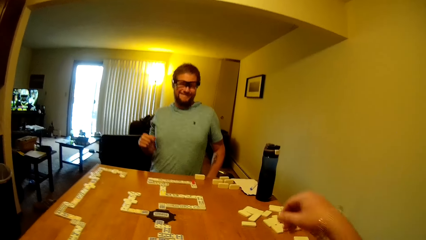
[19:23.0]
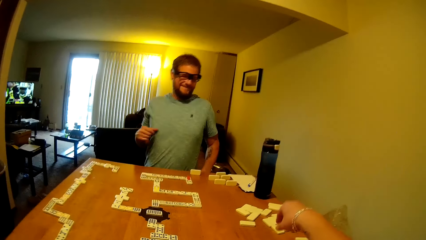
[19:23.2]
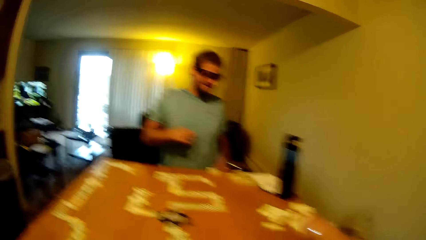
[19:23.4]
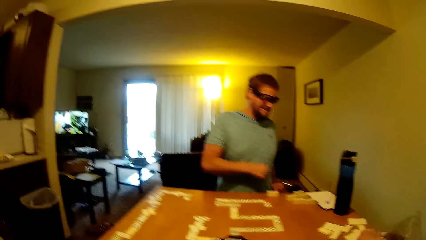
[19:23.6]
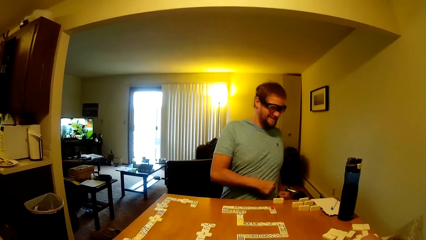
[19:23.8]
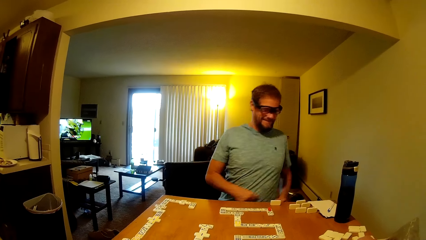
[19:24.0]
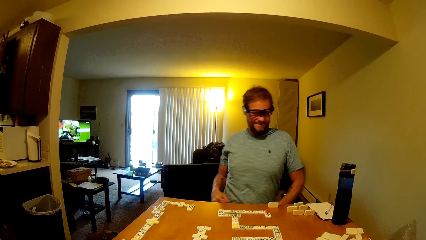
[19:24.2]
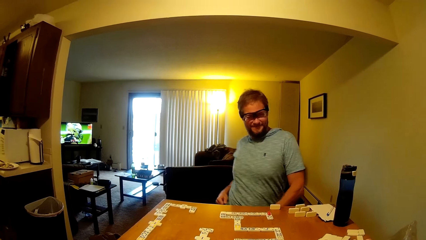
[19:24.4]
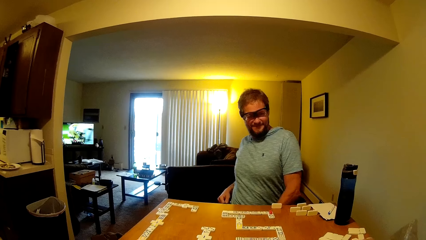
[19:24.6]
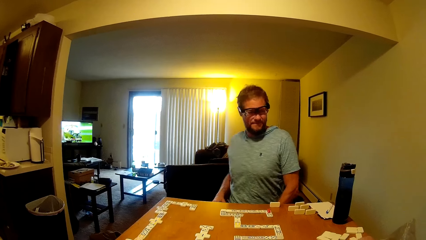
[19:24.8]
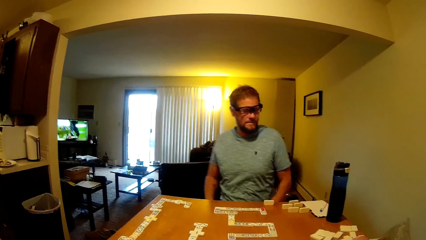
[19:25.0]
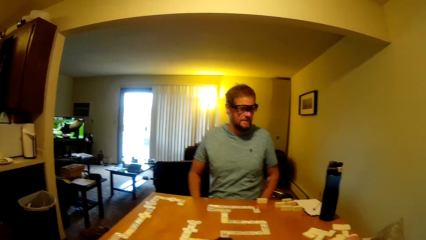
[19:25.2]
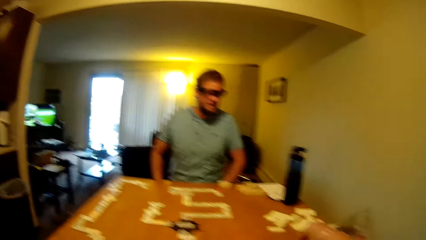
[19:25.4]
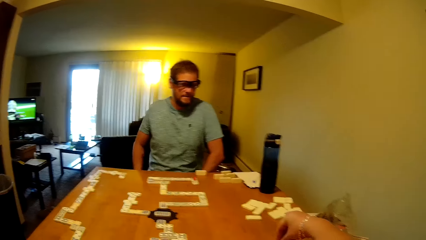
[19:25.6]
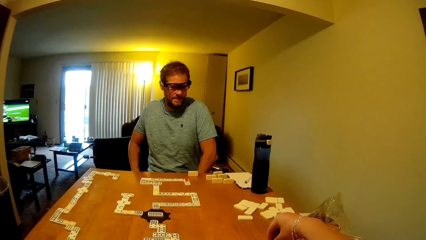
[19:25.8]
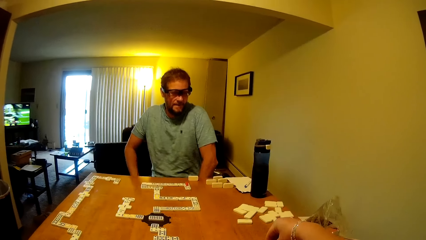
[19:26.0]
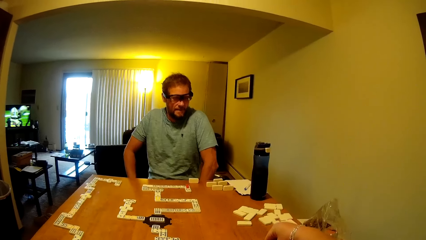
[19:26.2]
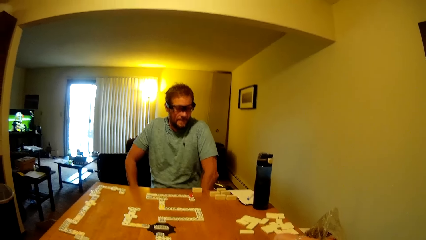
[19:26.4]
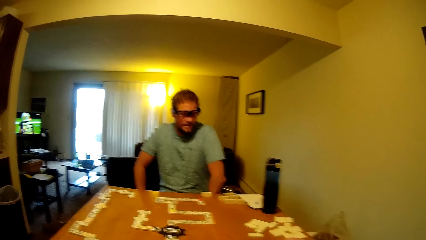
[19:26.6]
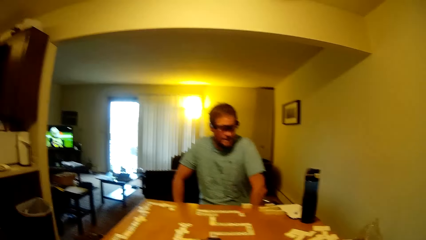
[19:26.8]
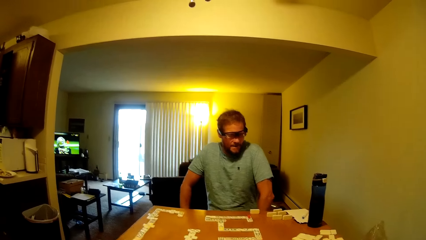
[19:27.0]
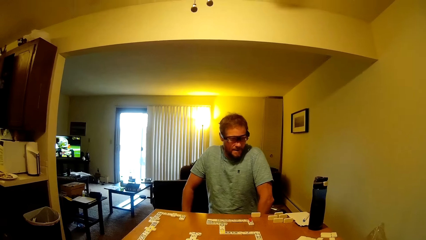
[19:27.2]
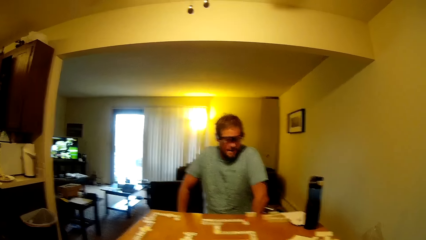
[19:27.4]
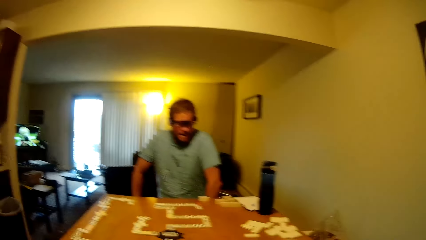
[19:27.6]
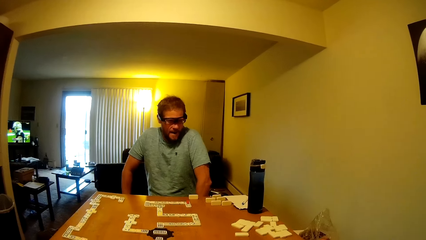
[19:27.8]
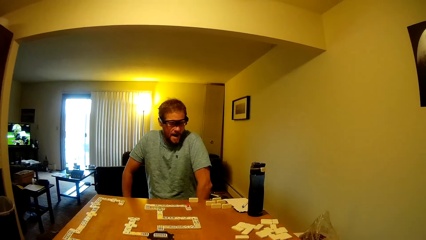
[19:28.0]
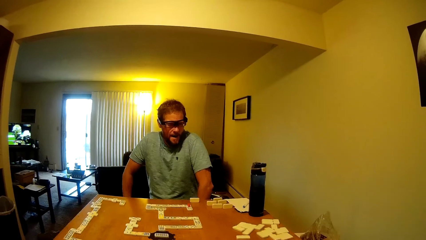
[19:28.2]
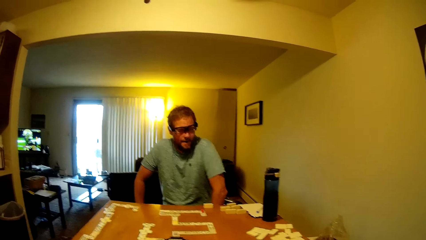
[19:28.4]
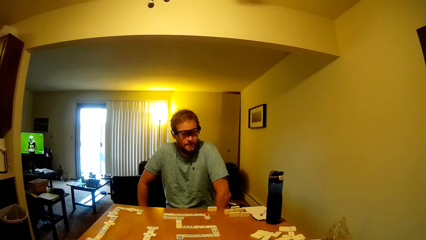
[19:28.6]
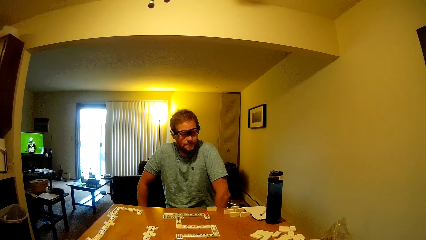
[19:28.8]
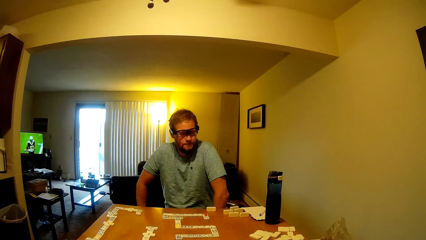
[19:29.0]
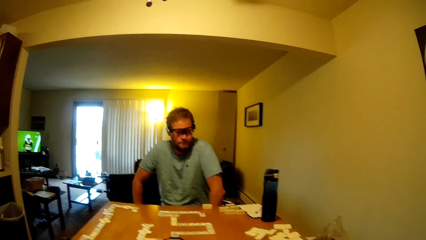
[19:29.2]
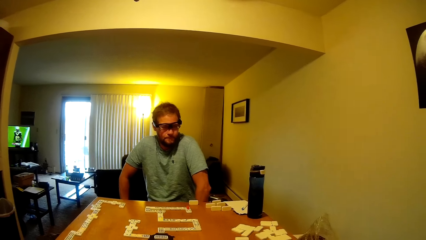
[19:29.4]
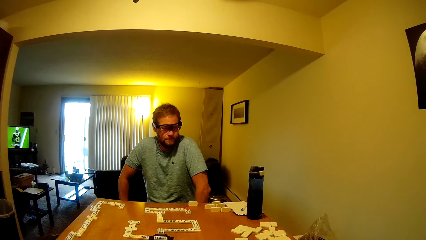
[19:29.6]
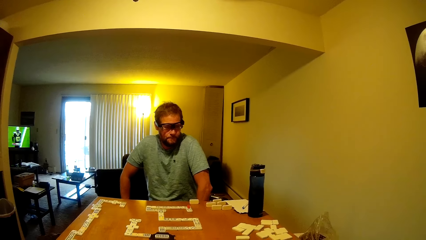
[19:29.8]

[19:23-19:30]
A man stretches his body.

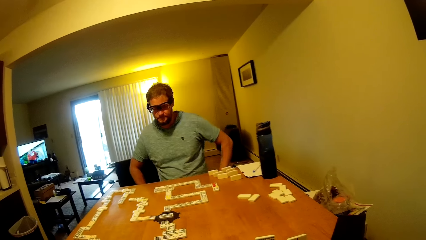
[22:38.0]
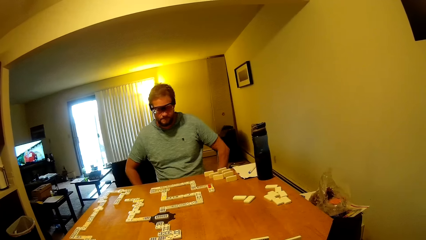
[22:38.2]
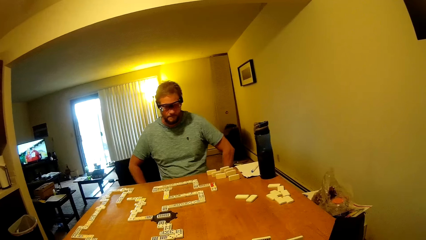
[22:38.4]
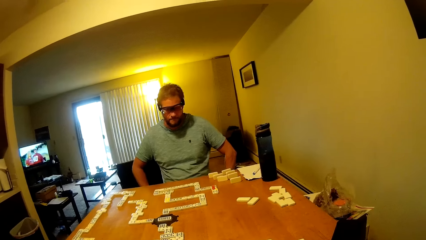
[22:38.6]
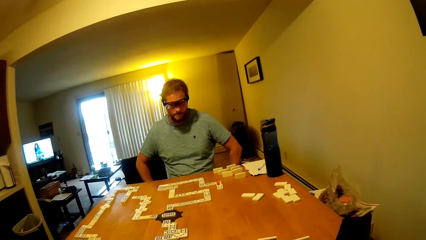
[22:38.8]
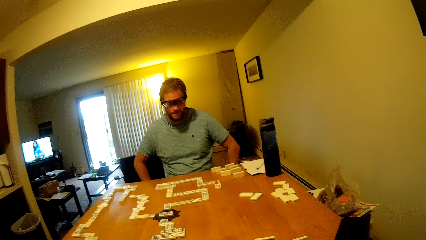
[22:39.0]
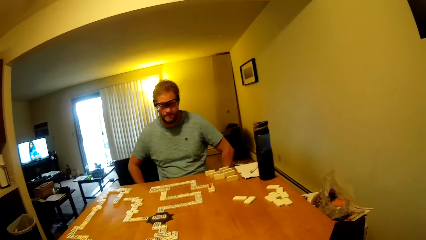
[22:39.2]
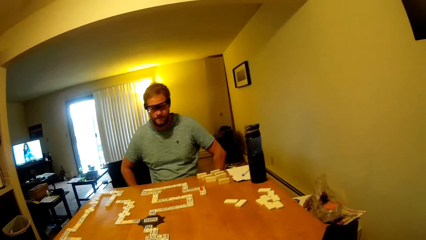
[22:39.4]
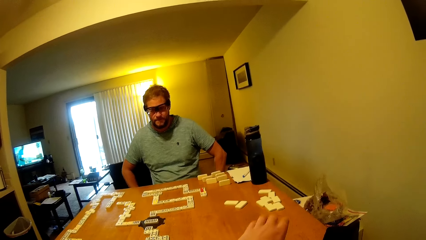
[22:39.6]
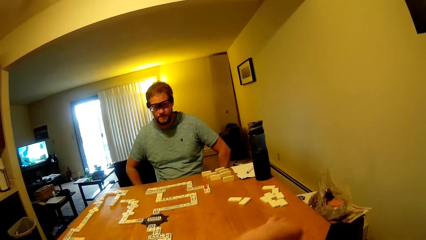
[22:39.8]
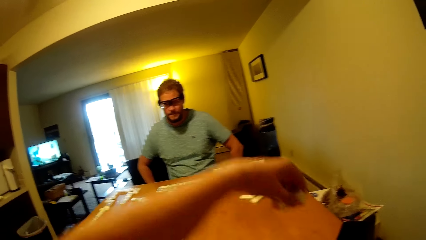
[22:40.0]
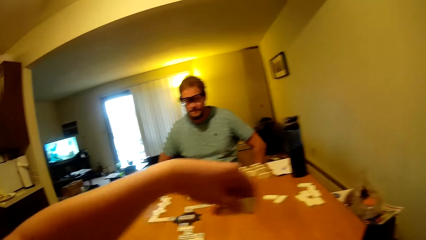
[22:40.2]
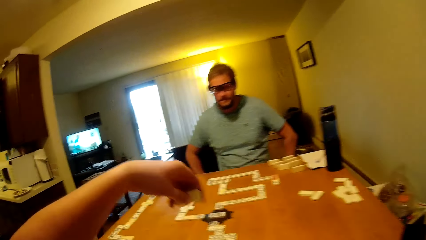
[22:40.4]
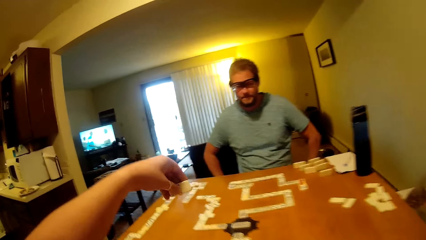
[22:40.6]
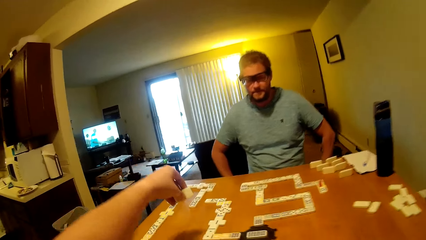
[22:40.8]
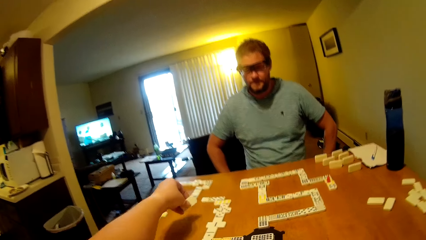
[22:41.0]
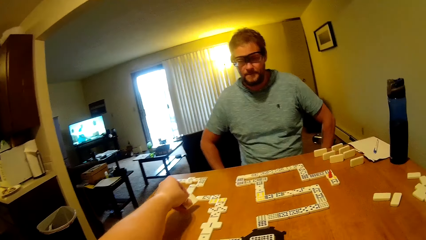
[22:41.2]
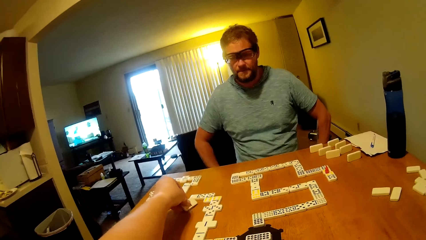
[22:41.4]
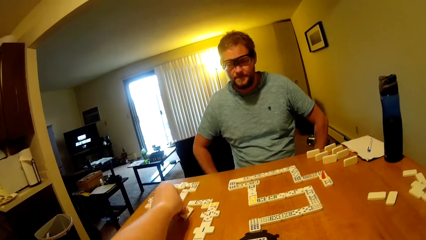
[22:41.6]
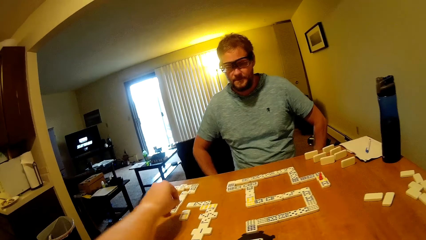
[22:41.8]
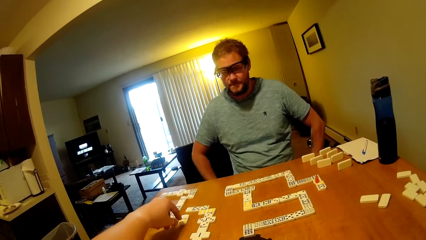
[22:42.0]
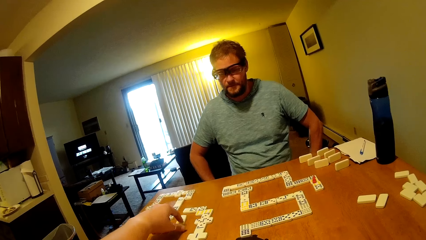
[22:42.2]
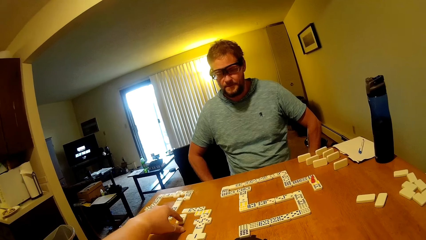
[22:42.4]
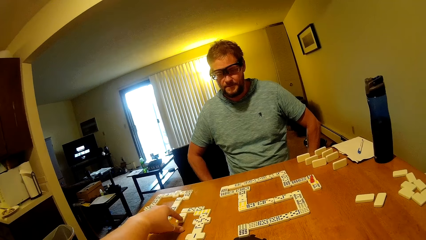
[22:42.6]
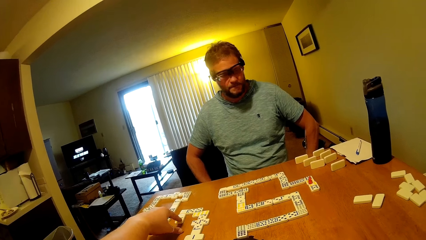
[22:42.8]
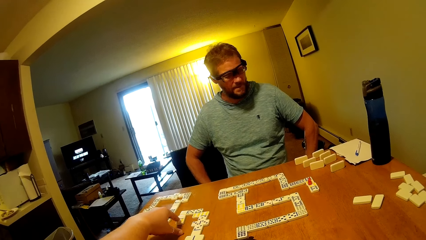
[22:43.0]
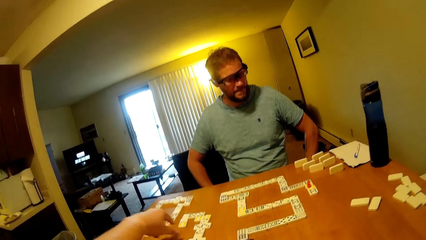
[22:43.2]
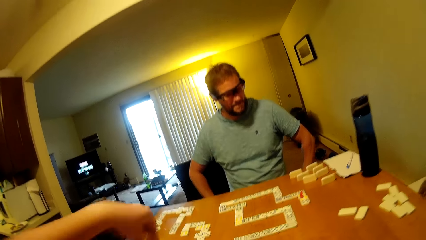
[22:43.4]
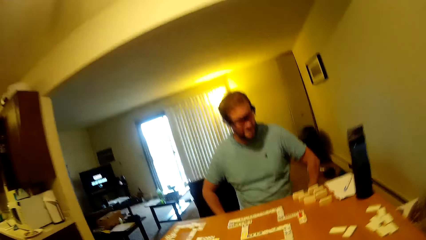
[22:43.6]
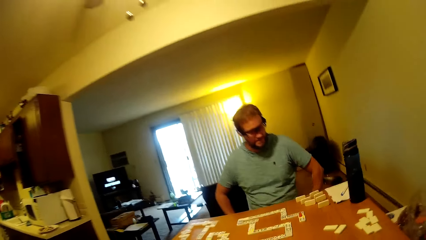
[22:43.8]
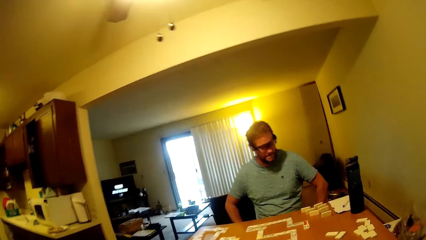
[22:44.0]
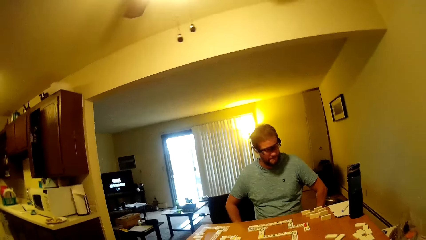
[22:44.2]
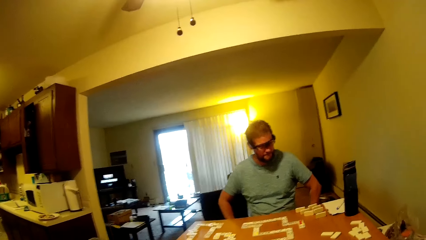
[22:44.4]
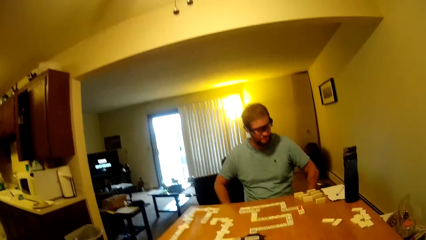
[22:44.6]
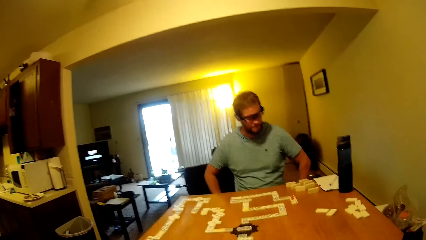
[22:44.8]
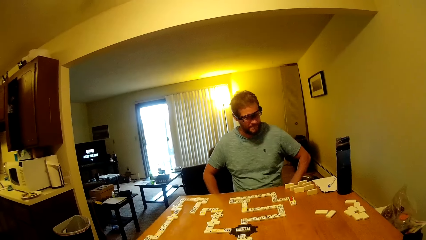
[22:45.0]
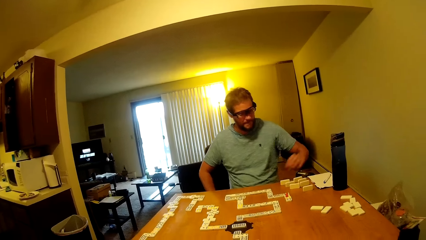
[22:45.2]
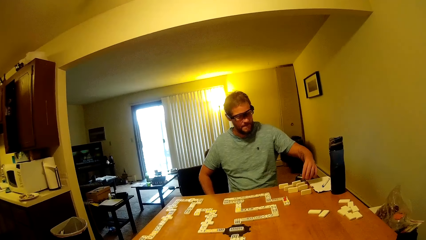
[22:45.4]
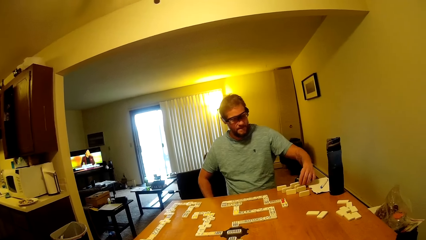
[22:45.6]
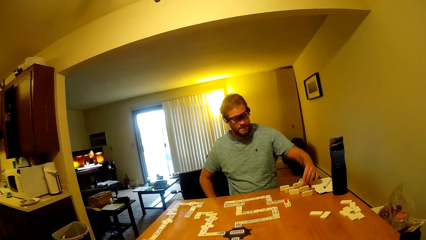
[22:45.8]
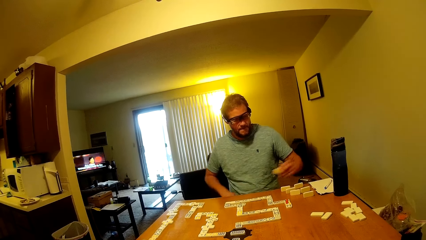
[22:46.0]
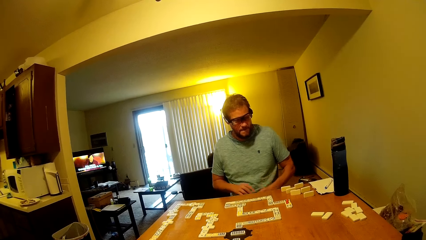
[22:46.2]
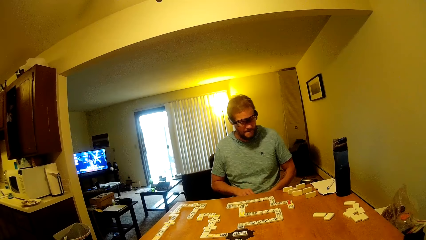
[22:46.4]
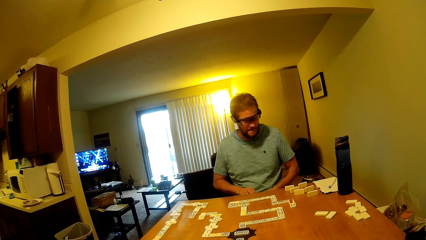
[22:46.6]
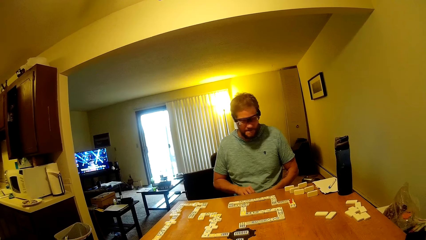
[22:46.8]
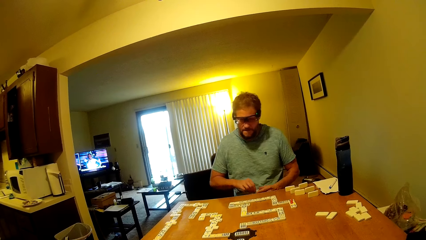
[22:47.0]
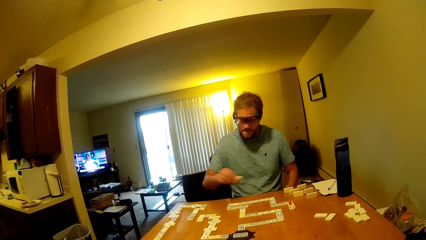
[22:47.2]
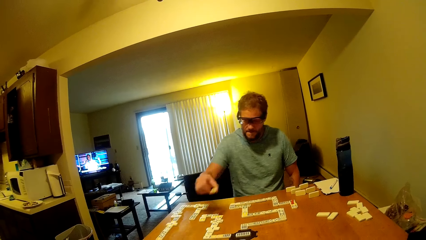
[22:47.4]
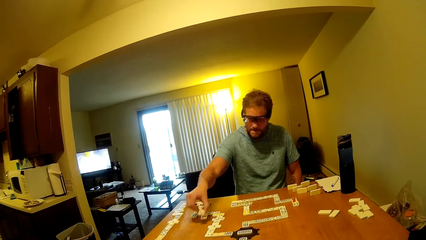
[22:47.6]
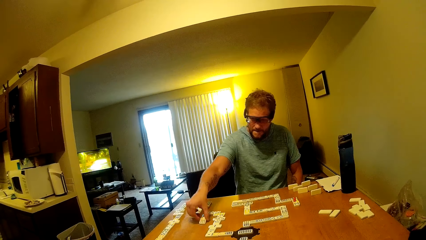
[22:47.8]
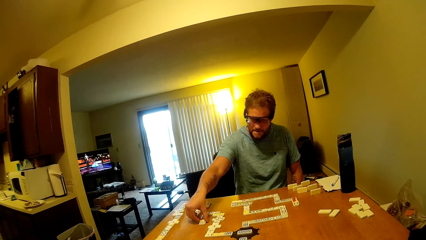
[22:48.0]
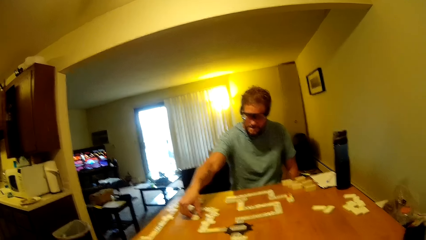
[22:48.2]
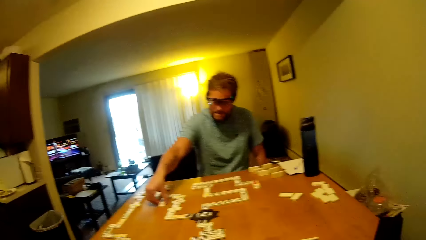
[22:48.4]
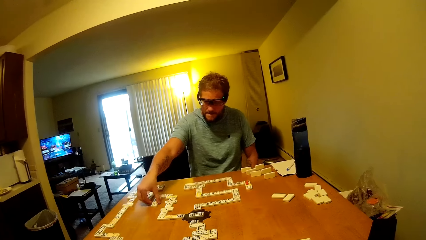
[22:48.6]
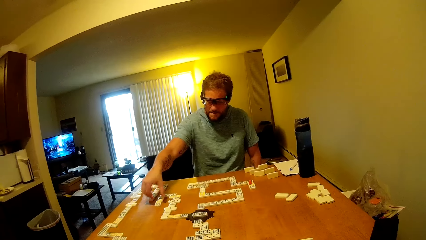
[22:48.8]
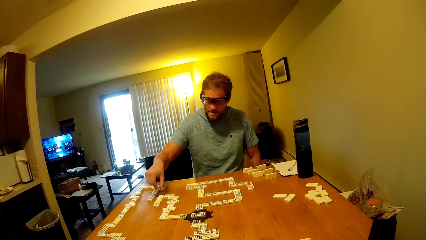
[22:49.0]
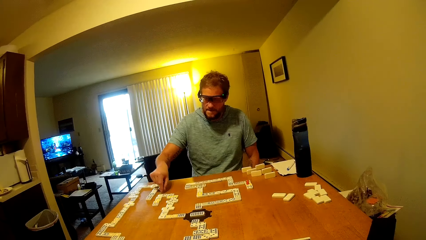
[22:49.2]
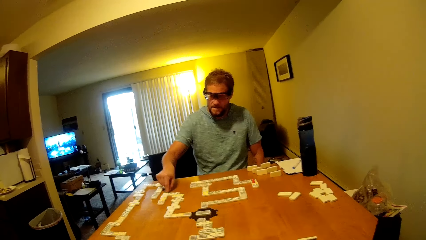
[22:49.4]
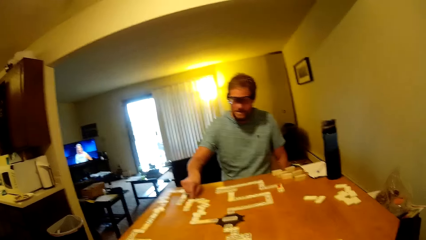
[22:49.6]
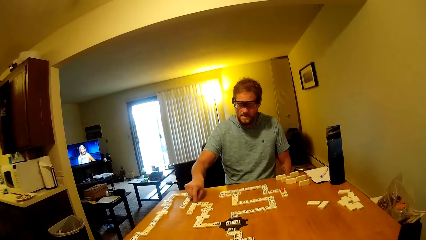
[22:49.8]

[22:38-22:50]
A man plays a dominoes piece. Another man looks at the table. The camera wearer places a word board on the table. They play a dominoes piece. The other man picks the domino tile on the table and puts the domino tile on the table.
